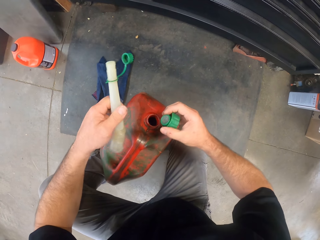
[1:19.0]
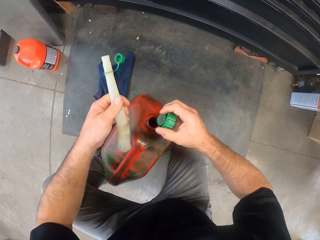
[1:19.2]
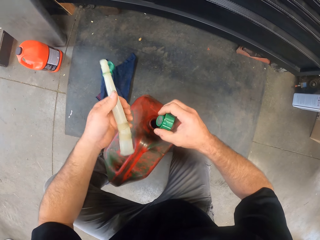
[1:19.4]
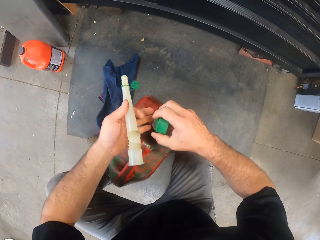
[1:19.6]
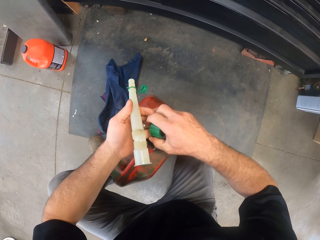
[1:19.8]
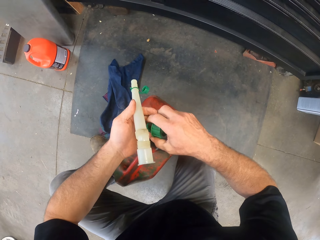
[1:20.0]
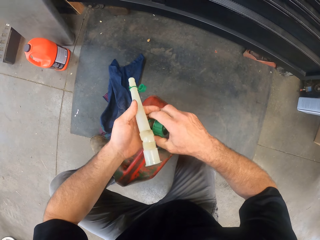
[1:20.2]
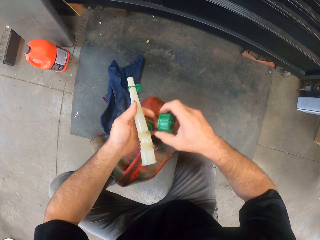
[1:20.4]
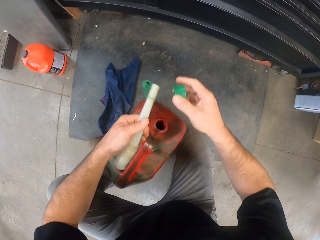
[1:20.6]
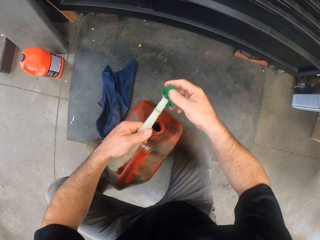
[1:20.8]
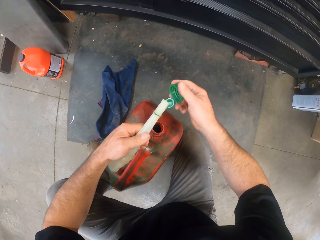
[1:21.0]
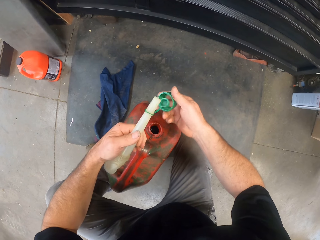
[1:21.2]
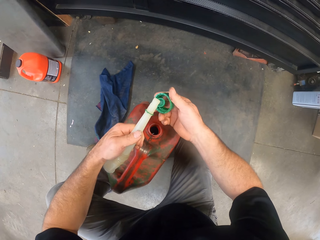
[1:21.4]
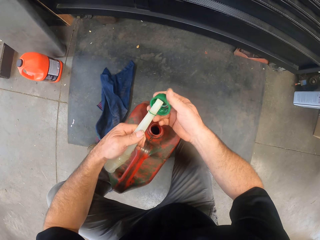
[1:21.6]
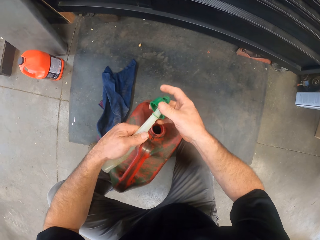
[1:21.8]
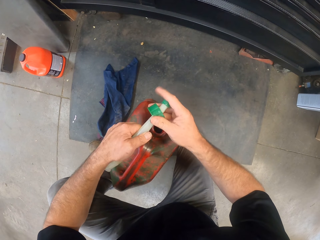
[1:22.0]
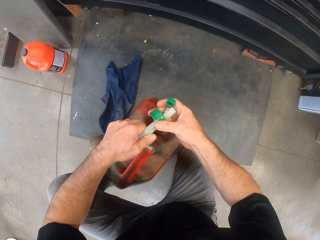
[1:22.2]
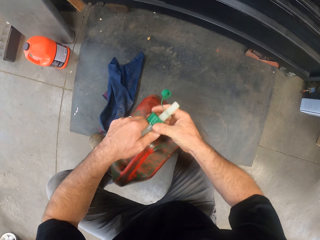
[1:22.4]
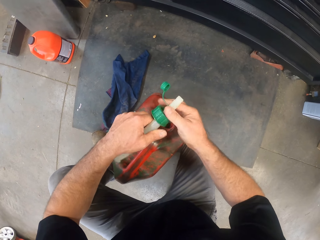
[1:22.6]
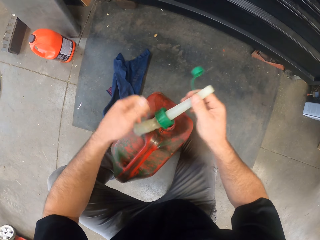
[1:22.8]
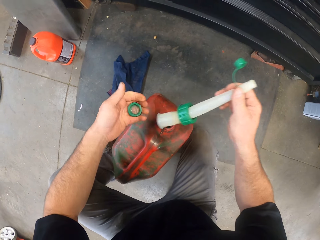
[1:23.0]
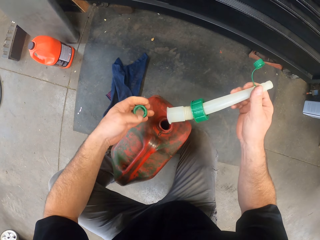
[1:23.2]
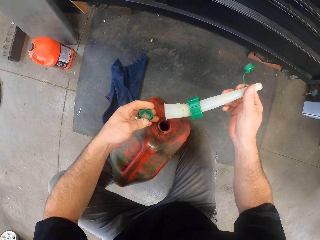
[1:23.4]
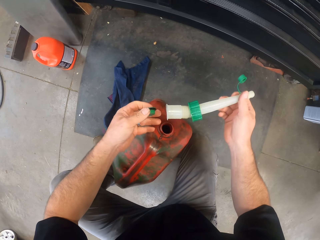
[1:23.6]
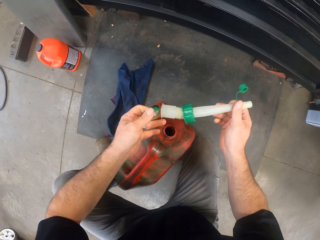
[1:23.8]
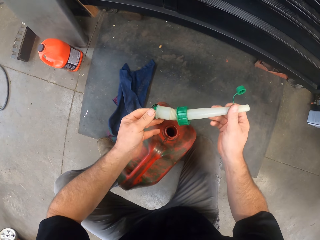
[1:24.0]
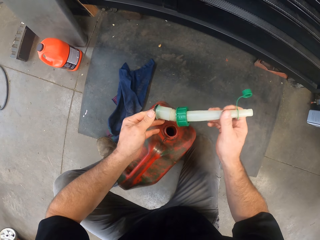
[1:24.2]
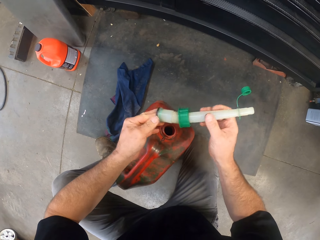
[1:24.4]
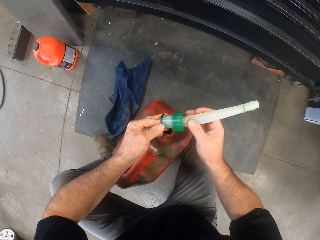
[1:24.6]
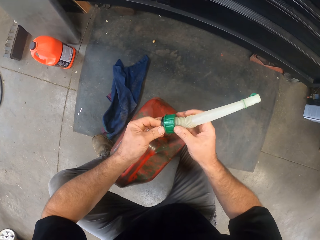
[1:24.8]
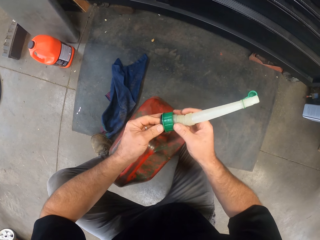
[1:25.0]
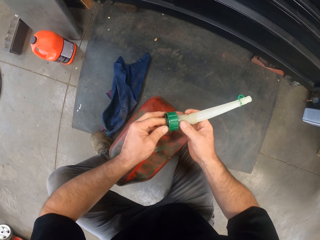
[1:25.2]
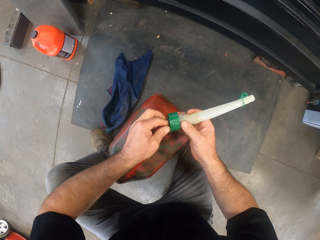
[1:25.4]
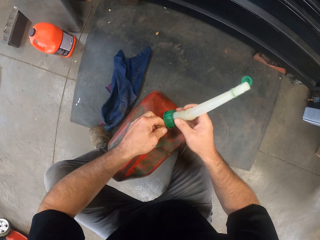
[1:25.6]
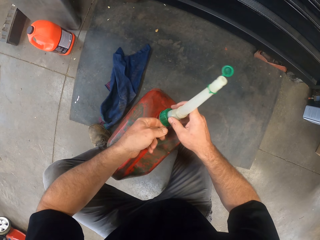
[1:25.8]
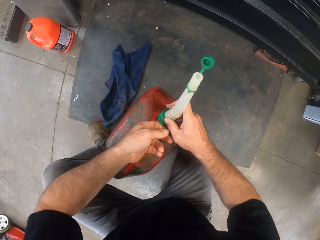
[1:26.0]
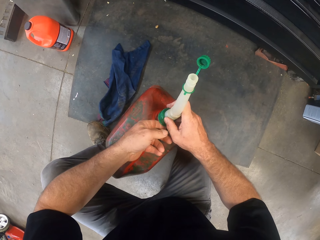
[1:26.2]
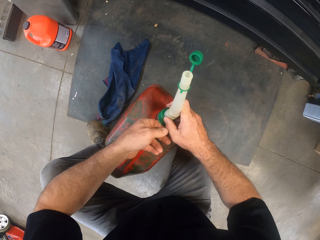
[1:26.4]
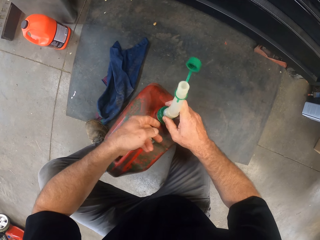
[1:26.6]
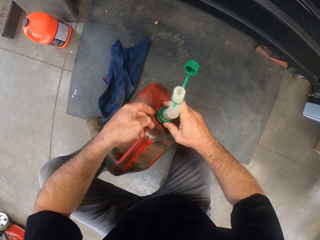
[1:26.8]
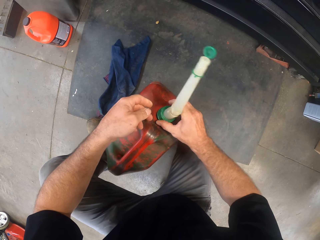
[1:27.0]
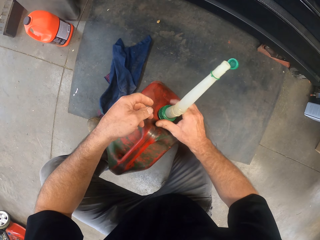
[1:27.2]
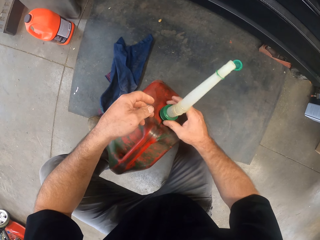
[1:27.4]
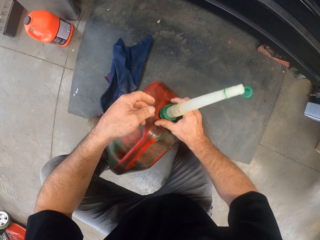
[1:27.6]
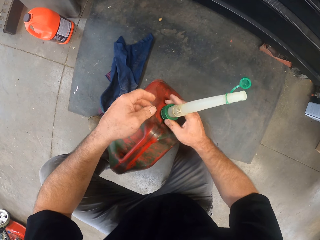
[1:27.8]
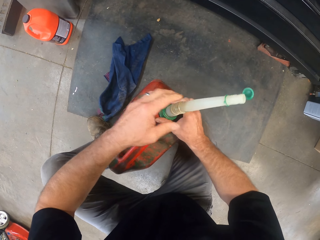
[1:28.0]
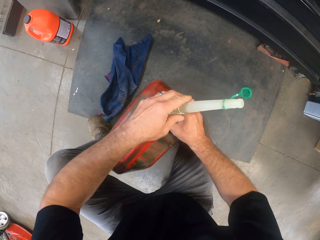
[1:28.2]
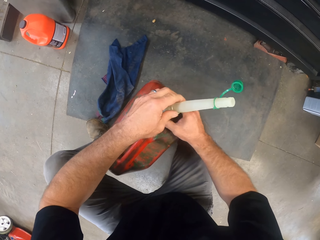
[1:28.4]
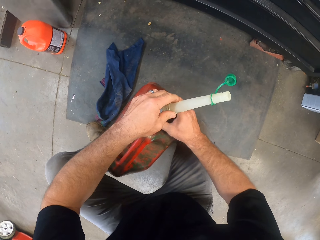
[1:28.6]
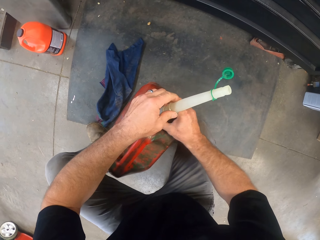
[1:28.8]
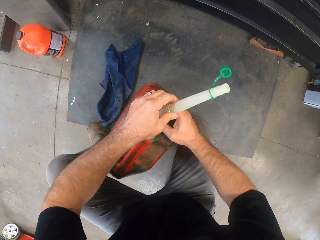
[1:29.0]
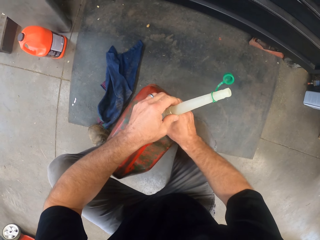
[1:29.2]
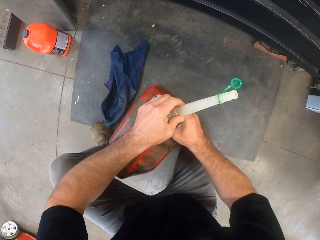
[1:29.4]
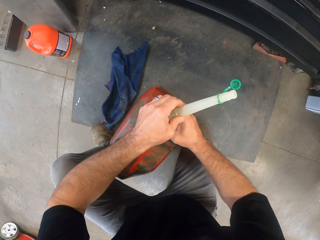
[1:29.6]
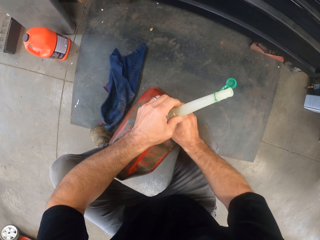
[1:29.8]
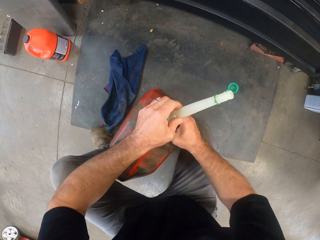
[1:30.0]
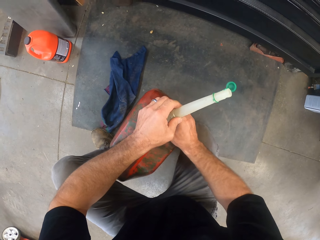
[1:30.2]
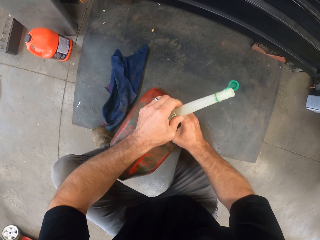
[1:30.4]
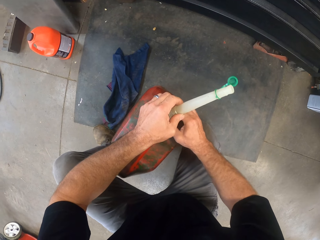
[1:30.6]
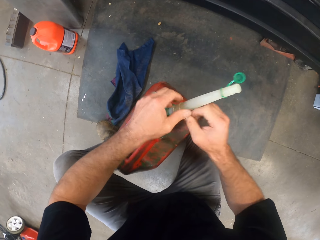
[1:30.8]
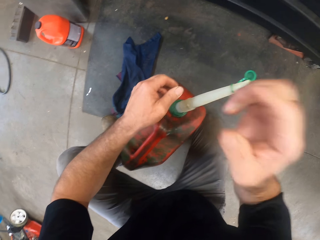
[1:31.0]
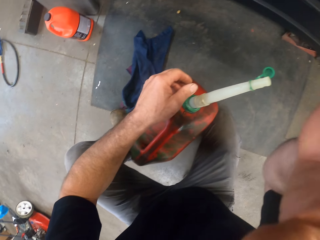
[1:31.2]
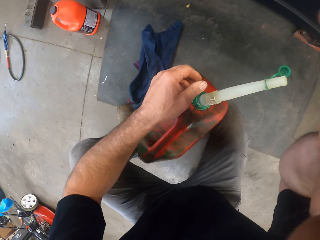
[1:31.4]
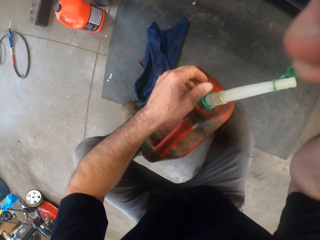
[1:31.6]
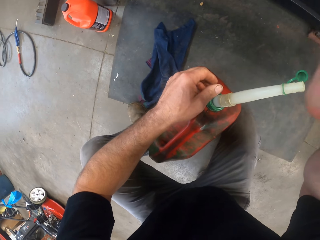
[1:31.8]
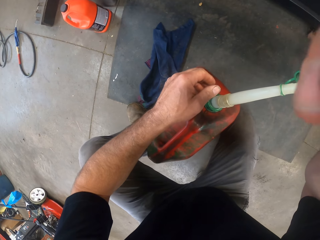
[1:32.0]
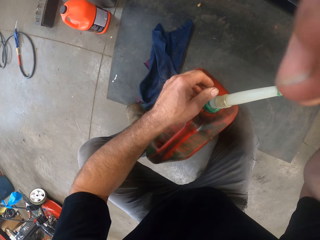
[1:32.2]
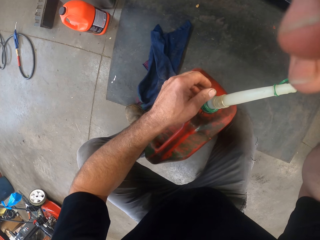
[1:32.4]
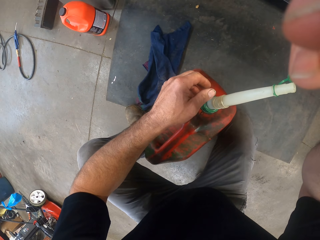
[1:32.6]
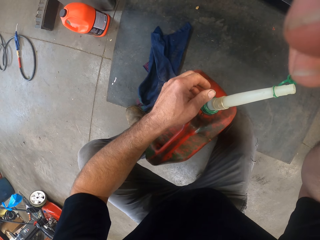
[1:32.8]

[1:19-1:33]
The camera wearer holds the green plastic. They fix the cover nozzle back into the keg of oil. They put the green plastic on the pipe. They put the green plastic in the pipe. They cover the keg of oil. They put the pipe on the can. They close the can of fuel and move a hand up.
